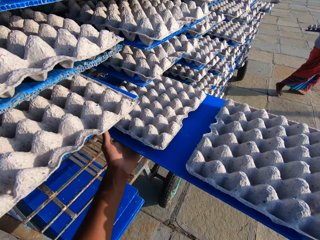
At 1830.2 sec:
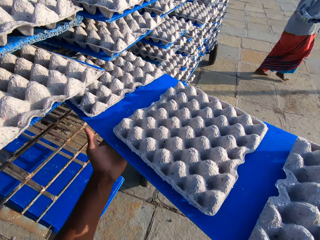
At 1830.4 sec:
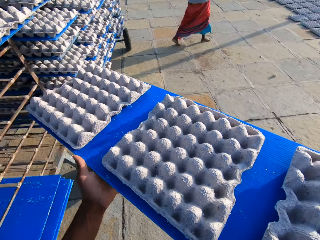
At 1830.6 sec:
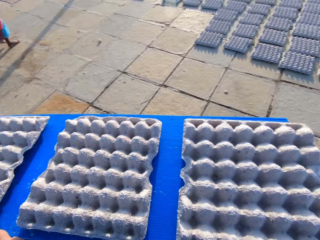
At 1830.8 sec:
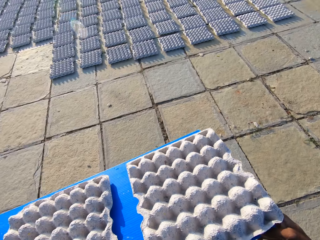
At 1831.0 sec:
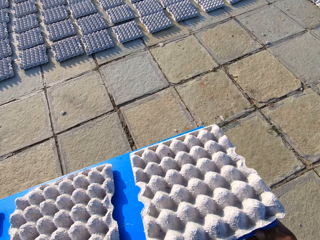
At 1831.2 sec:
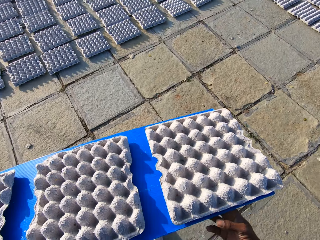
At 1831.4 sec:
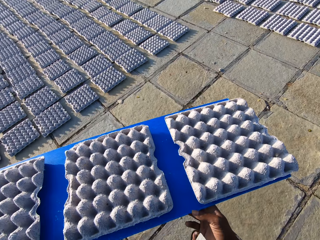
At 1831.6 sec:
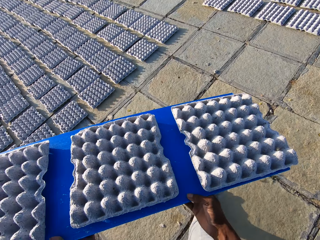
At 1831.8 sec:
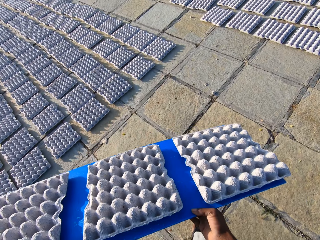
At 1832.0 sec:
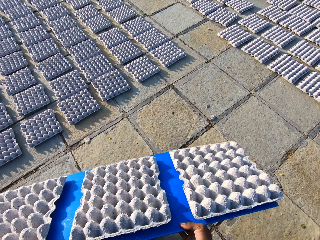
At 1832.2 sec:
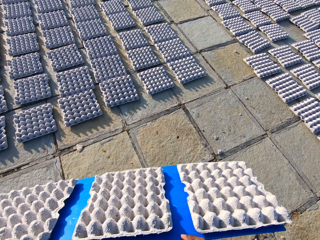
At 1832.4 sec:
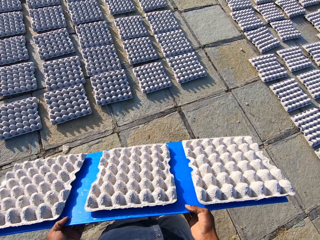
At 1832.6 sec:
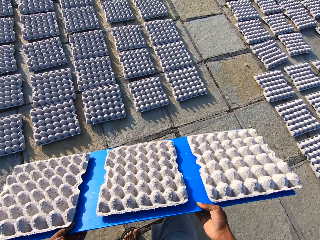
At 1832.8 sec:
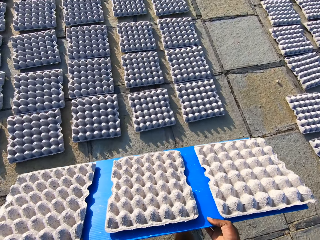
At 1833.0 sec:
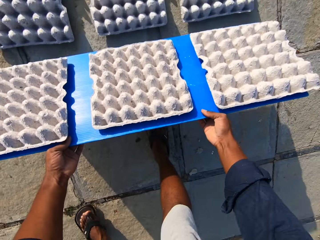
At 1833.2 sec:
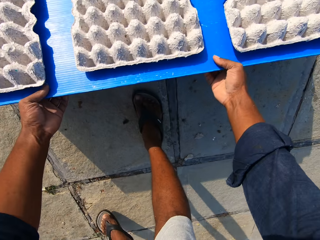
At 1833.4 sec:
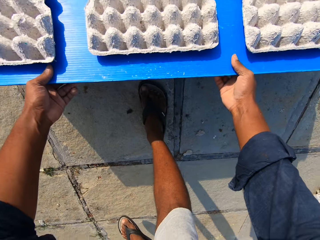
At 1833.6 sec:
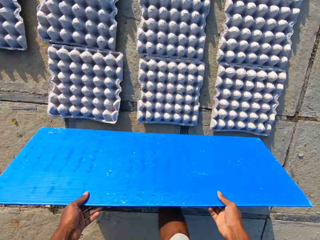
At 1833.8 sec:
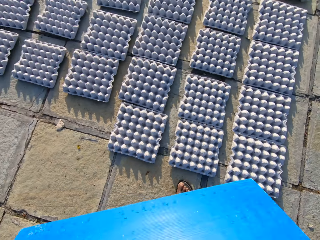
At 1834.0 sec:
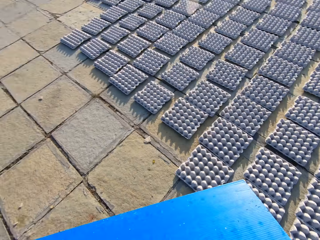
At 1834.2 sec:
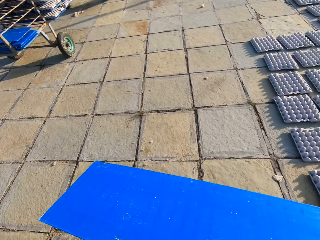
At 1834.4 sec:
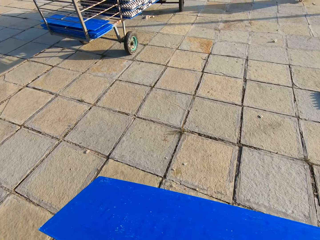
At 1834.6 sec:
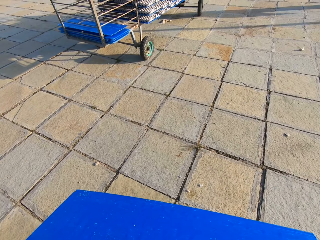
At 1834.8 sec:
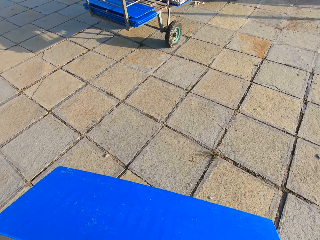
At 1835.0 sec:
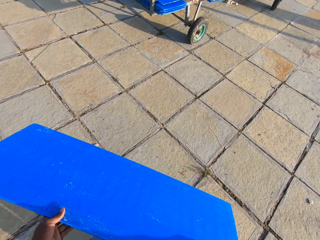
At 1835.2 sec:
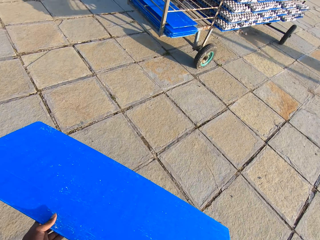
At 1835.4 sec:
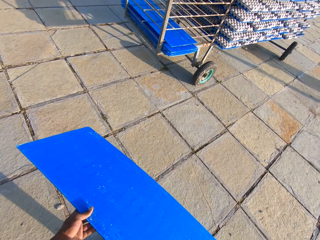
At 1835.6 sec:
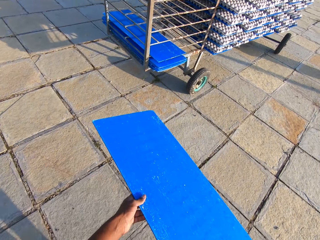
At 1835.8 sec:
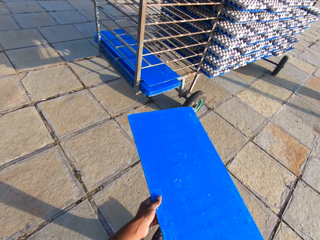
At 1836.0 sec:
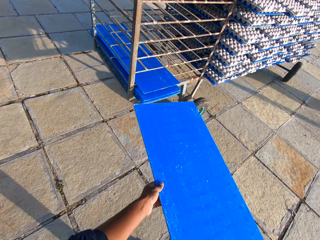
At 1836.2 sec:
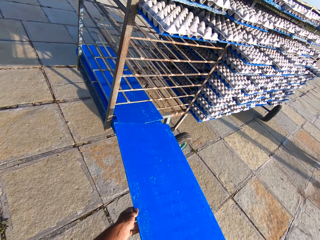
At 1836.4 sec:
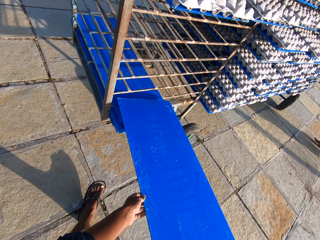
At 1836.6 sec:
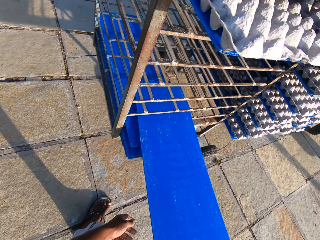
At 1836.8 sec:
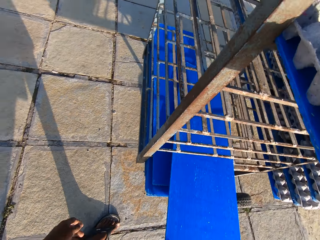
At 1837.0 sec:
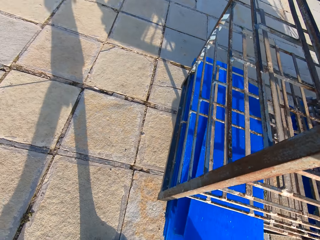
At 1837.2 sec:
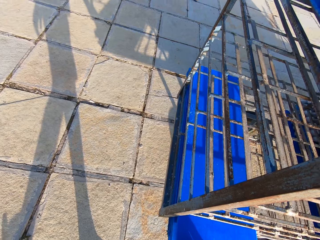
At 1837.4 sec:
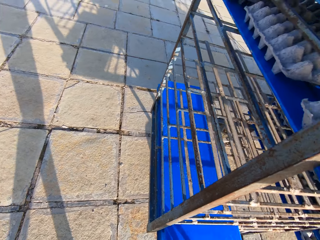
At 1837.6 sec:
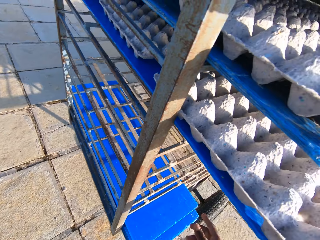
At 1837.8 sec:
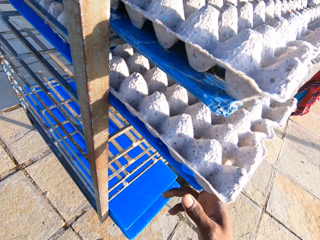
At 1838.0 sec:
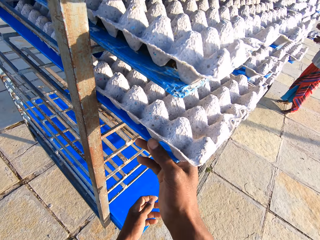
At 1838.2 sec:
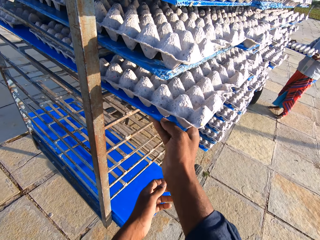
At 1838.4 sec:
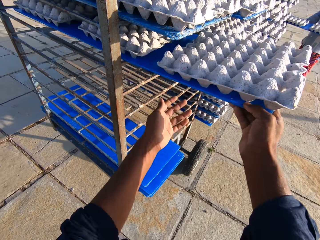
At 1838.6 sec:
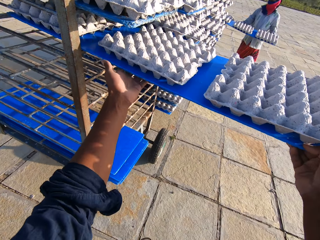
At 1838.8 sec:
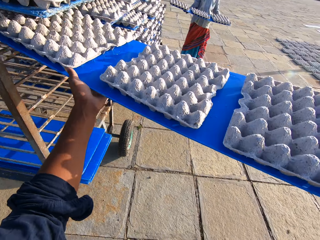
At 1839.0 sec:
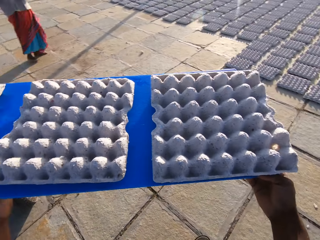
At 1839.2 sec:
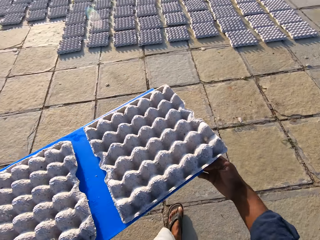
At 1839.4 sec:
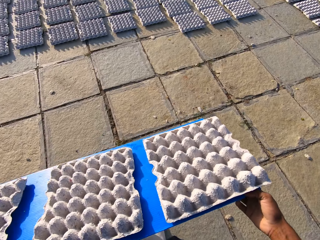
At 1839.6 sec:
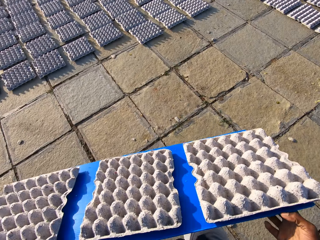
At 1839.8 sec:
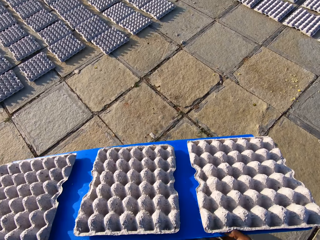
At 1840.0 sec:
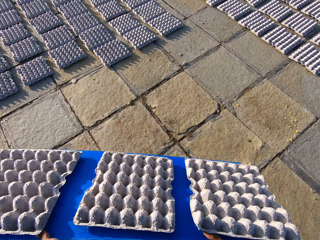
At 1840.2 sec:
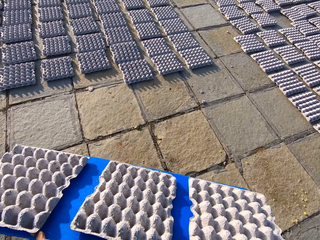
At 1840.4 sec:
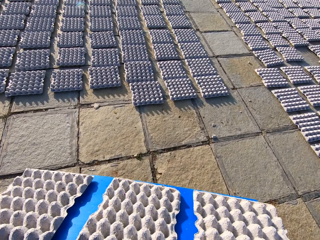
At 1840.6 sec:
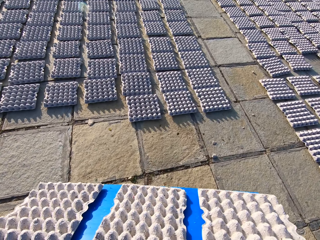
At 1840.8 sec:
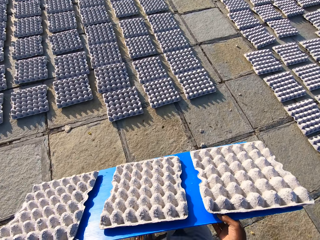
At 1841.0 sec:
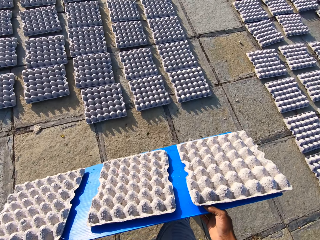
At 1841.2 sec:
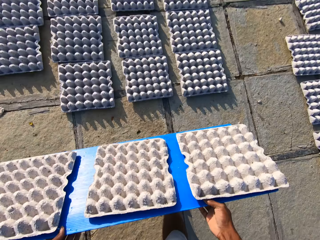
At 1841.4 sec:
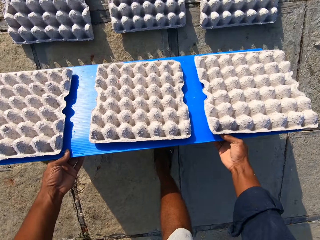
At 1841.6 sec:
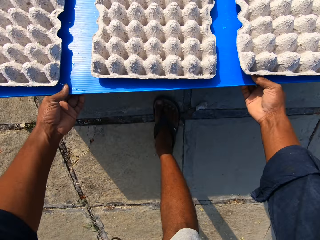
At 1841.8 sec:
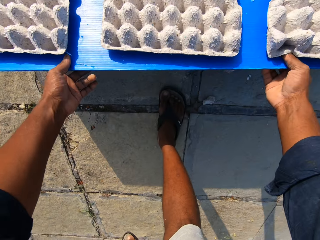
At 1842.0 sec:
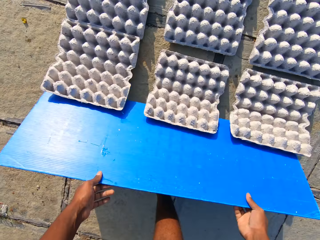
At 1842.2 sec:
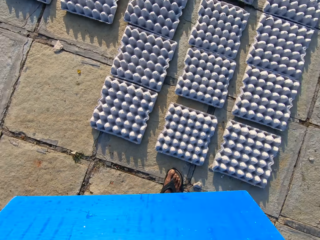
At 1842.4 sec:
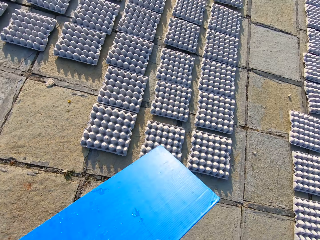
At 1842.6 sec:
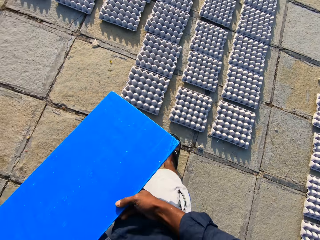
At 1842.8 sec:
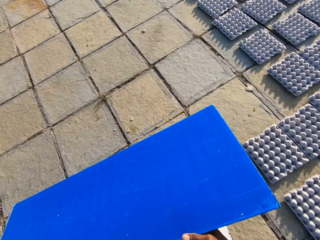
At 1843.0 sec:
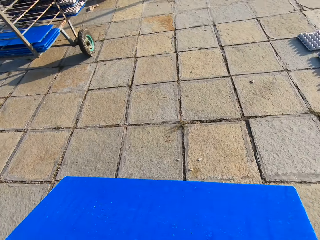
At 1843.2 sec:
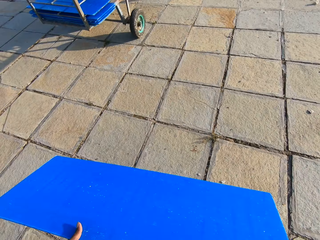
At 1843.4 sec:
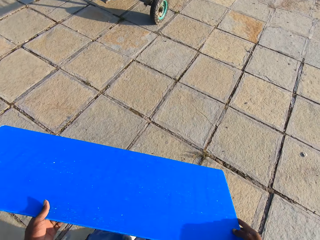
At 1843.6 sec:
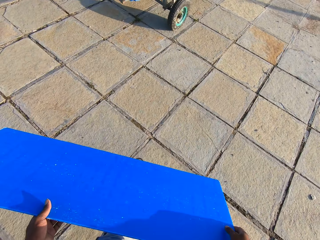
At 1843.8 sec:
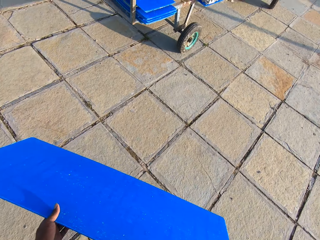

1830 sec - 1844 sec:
The camera wearer pulls out a tray with egg crates from the trolley. A lady walks around. The camera wearer walks with the tray, slides the egg crates off the tray to the floor, walks with the tray to the trolley and puts the tray in the trolley. The lady takes the egg tray holder. The camera wearer pulls out a tray with egg crates from the trolley. The lady walks around. The camera wearer walks with the tray, slides the egg crates off the tray to the floor and walks around.

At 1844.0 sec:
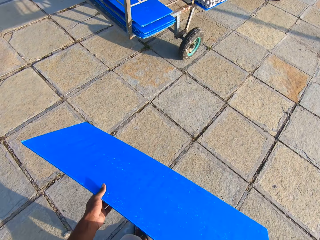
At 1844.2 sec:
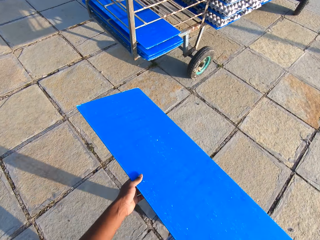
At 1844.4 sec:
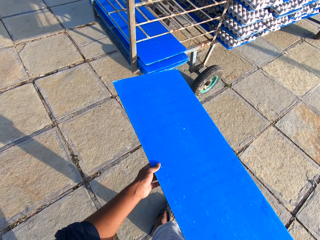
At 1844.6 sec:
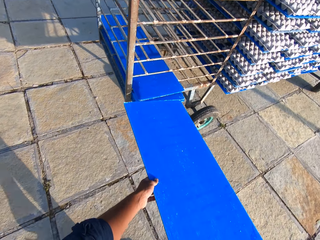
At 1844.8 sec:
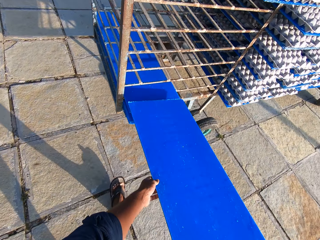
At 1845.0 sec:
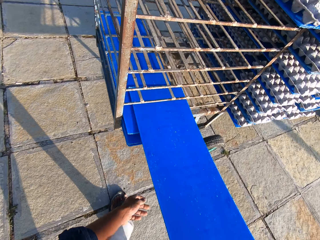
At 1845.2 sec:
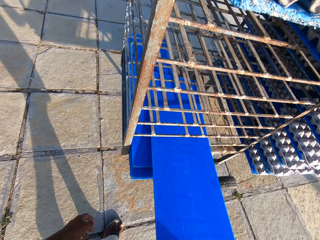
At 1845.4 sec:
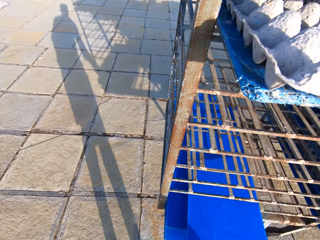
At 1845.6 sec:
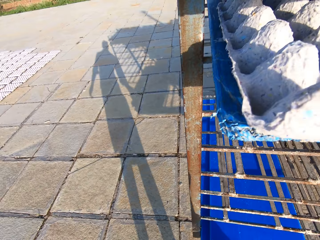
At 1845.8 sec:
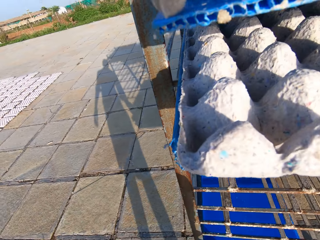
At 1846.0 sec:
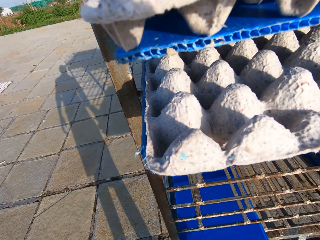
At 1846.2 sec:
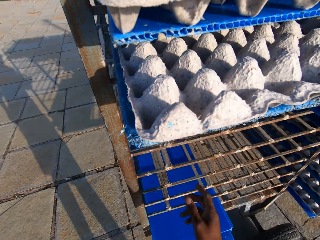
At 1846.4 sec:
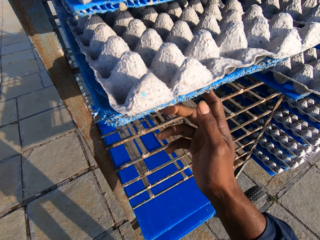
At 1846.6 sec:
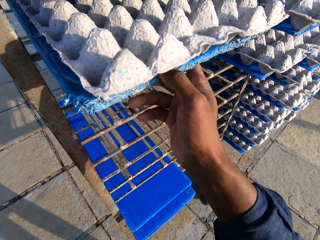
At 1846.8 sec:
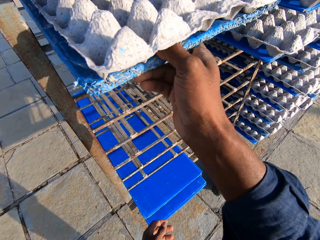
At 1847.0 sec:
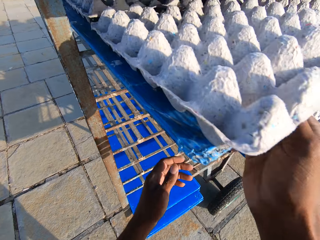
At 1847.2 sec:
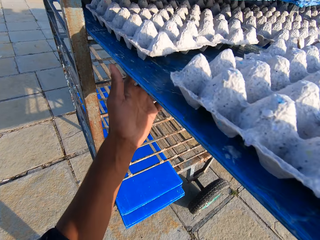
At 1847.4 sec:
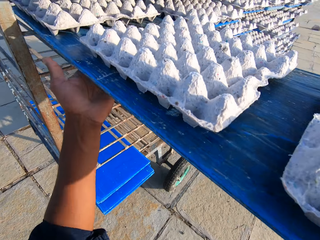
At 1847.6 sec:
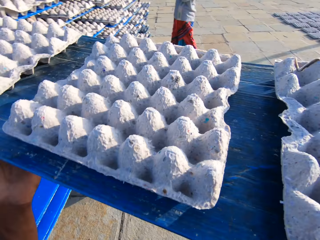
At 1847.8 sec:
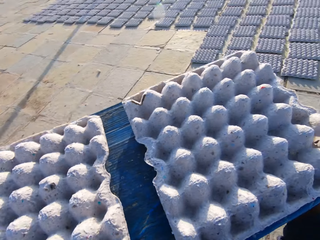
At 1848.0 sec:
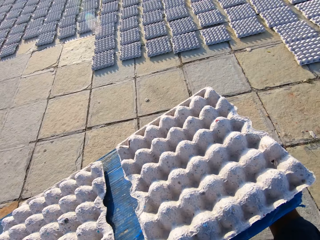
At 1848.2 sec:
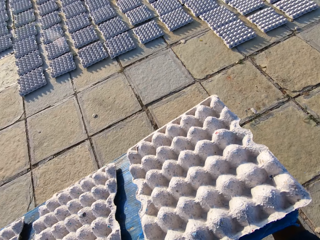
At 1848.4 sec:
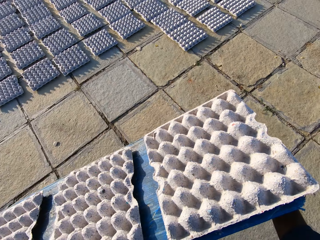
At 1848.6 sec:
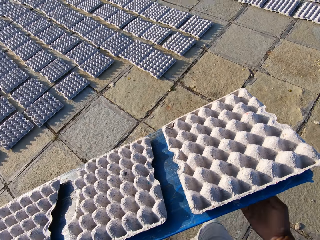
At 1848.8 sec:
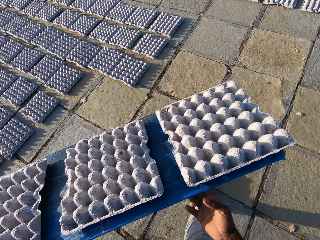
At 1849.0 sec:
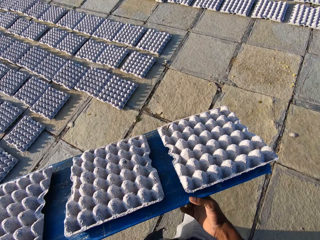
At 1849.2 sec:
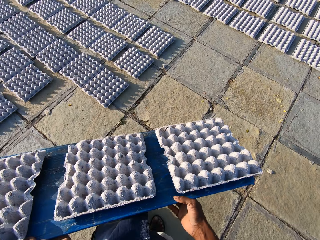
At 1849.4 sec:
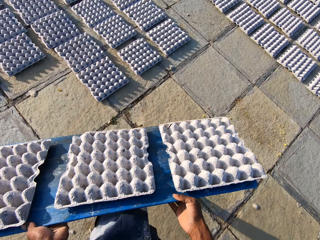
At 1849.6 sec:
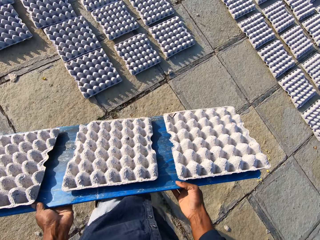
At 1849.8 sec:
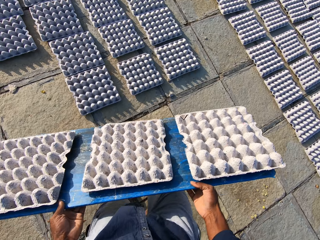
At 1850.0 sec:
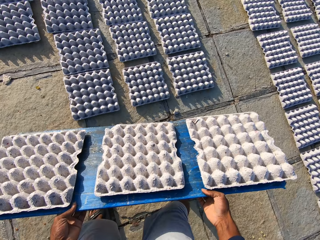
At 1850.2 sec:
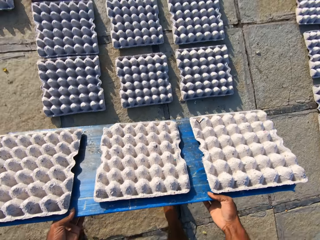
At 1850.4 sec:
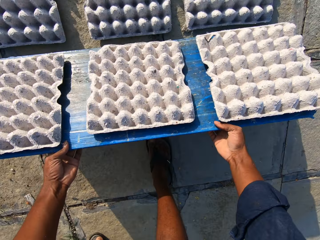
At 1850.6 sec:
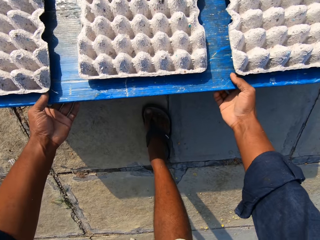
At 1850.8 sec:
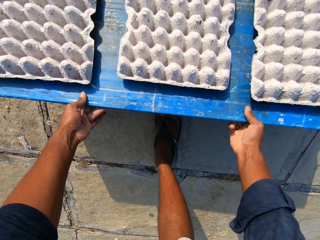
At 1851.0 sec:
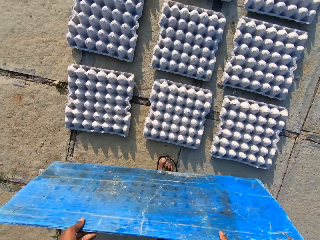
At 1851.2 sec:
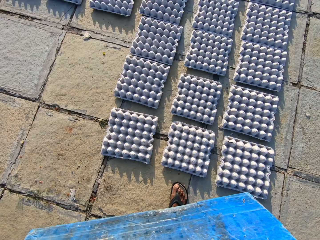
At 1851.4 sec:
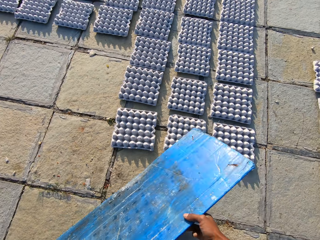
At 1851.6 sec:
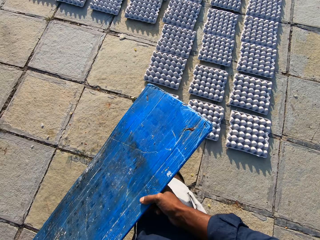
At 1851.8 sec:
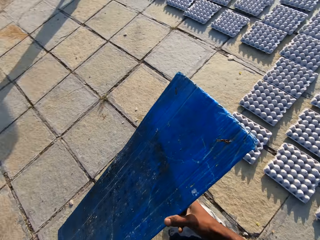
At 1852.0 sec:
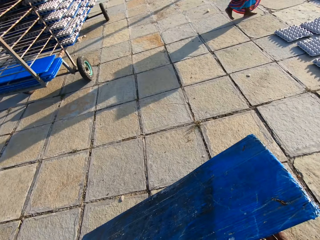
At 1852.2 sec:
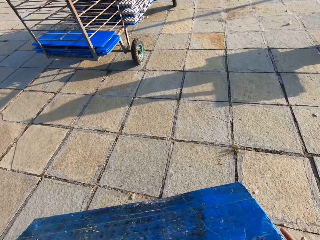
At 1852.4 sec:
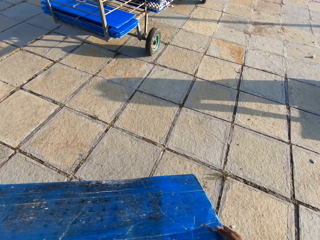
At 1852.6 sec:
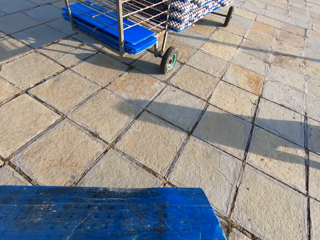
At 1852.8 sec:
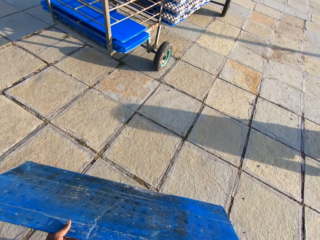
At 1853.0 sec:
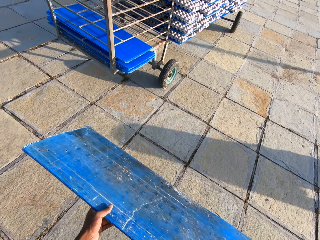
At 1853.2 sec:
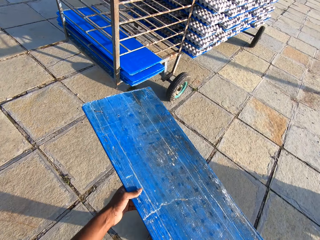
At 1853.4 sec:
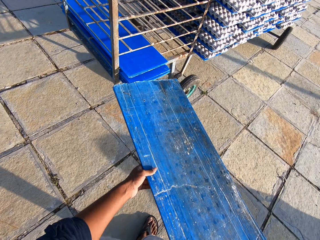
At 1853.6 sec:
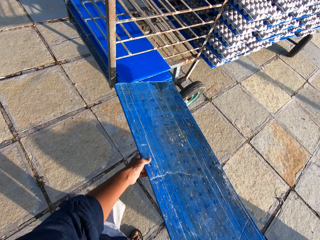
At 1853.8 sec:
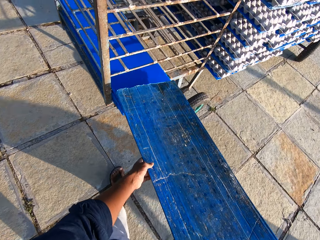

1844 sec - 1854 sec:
The camera wearer walks with the tray to the trolley, puts the tray in the trolley, pulls out a tray with egg crates from the trolley, walks with the tray and slides the egg crates off the tray to the floor. A lady walks around. The camera wearer walks with the tray to the trolley.
